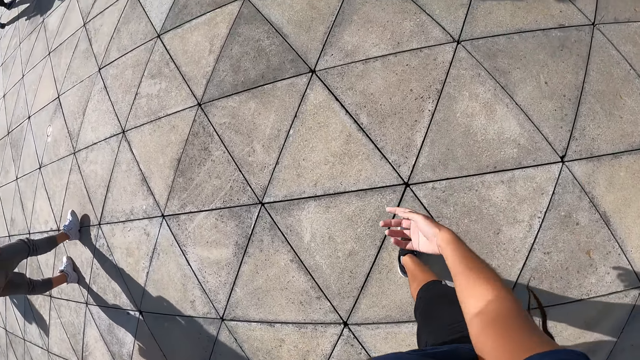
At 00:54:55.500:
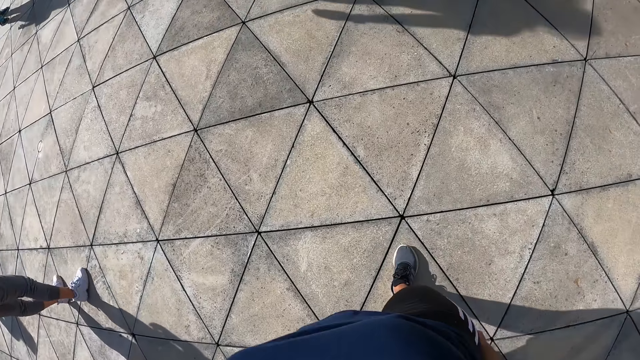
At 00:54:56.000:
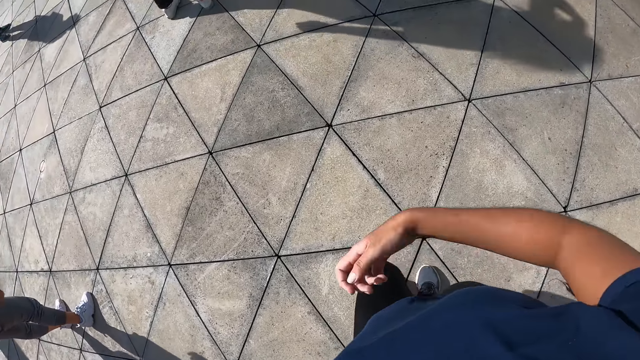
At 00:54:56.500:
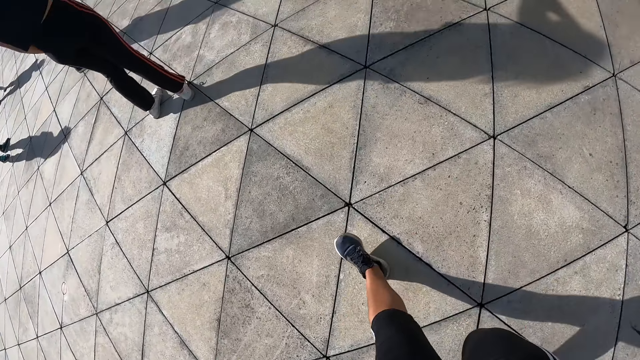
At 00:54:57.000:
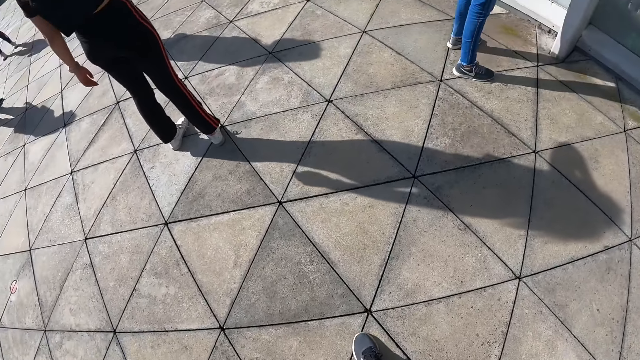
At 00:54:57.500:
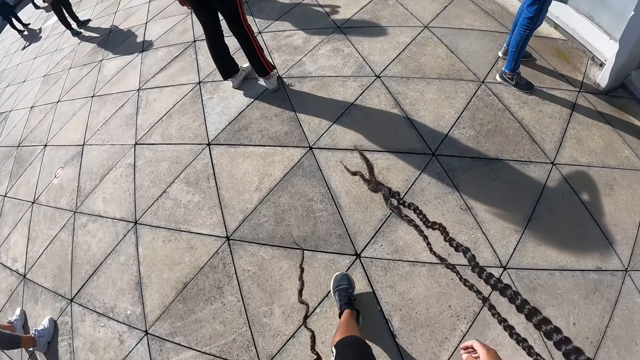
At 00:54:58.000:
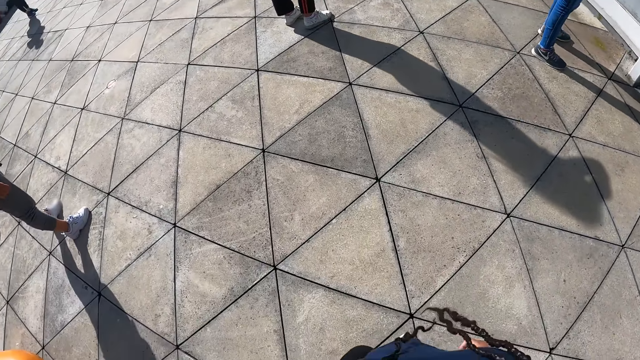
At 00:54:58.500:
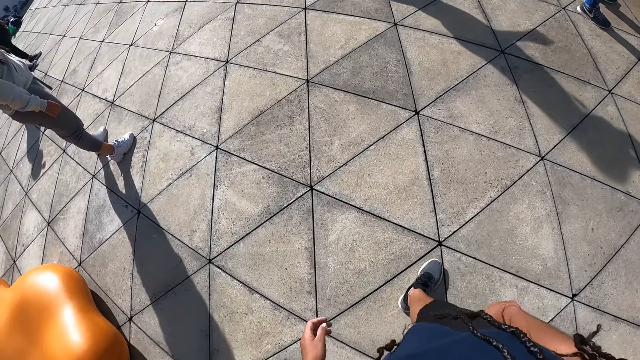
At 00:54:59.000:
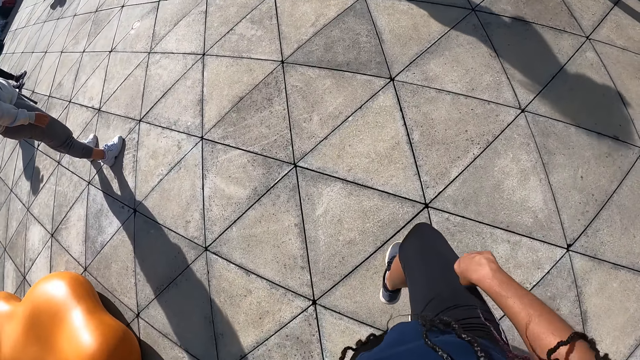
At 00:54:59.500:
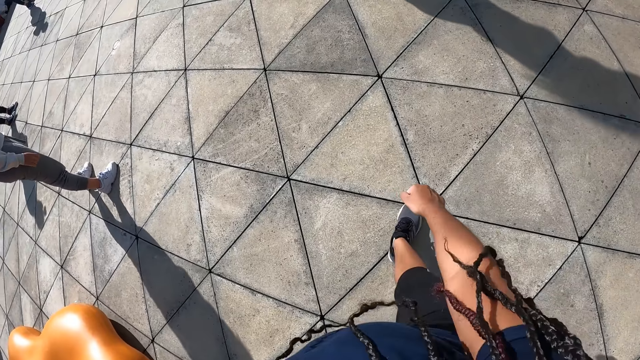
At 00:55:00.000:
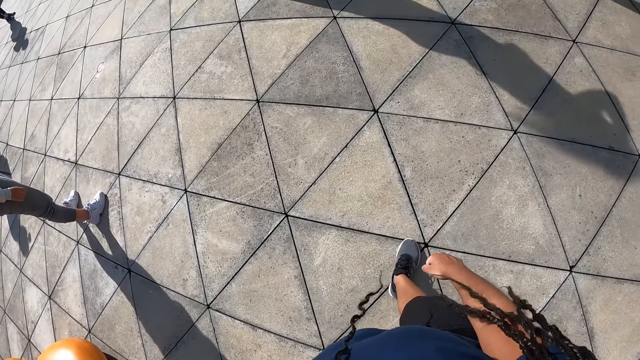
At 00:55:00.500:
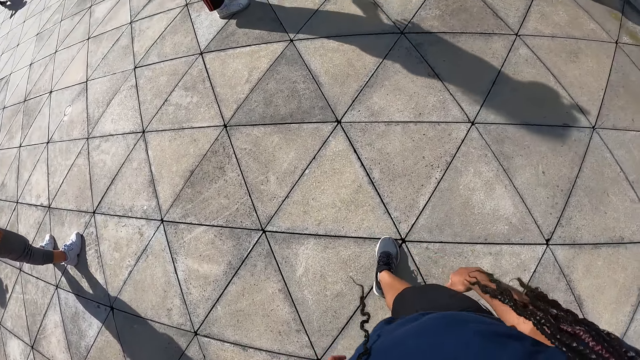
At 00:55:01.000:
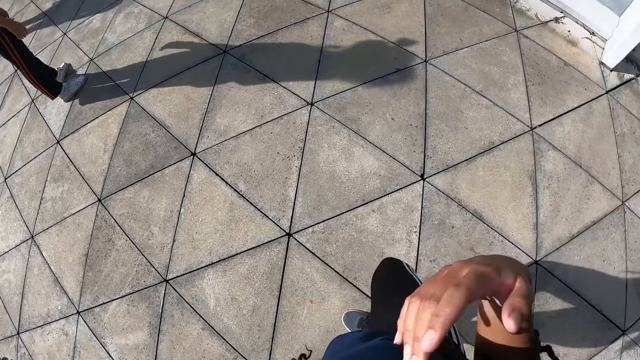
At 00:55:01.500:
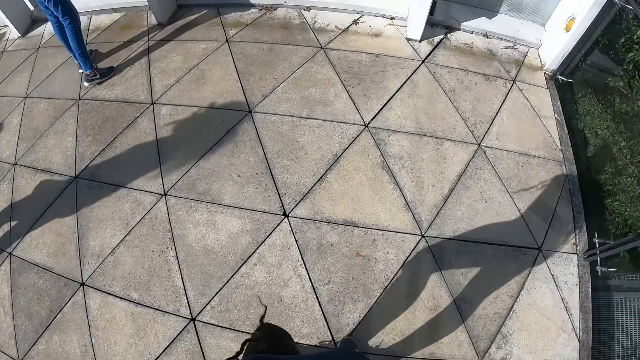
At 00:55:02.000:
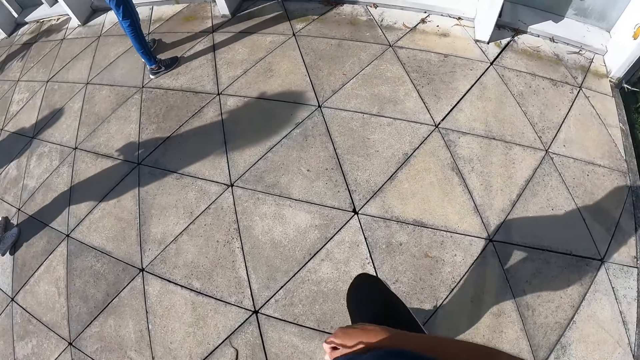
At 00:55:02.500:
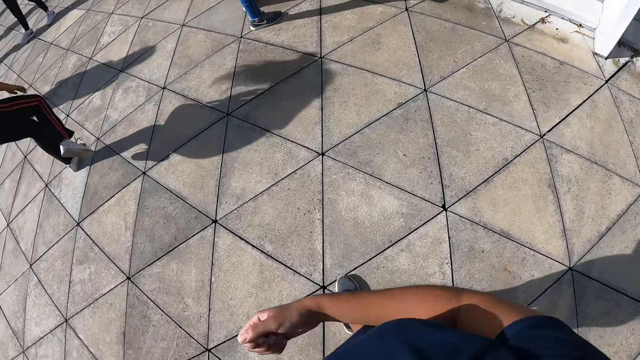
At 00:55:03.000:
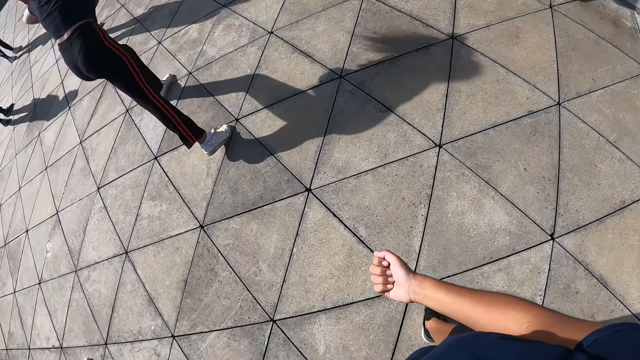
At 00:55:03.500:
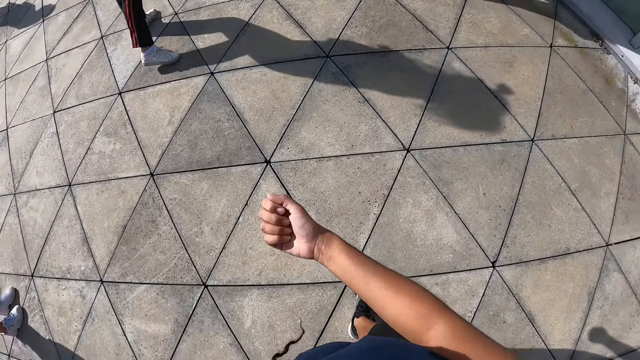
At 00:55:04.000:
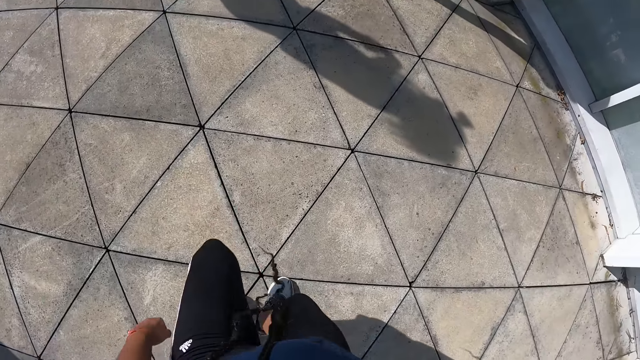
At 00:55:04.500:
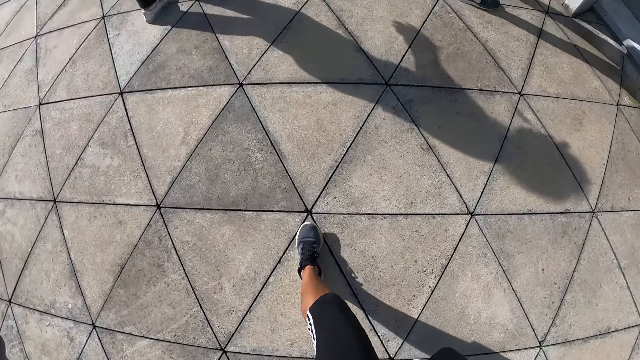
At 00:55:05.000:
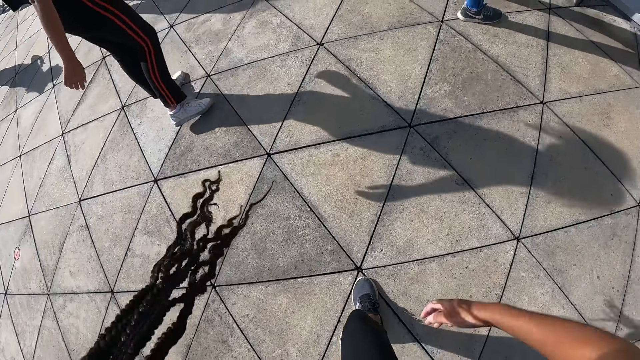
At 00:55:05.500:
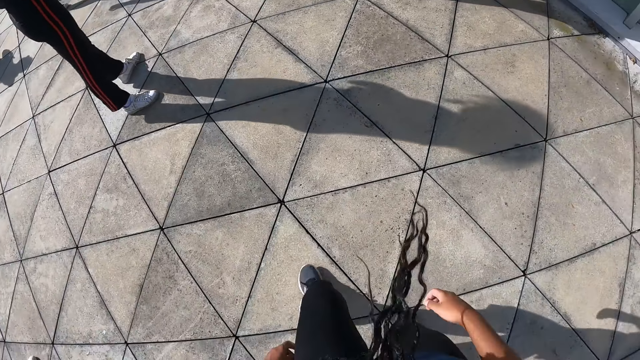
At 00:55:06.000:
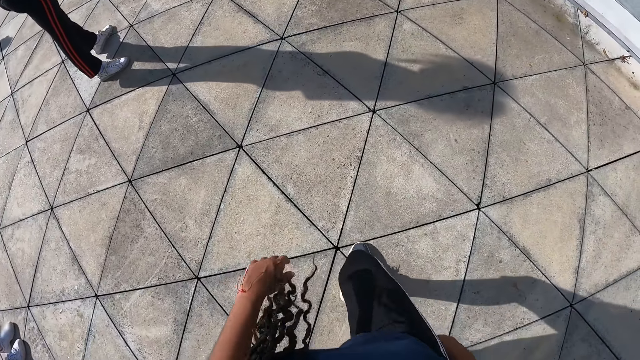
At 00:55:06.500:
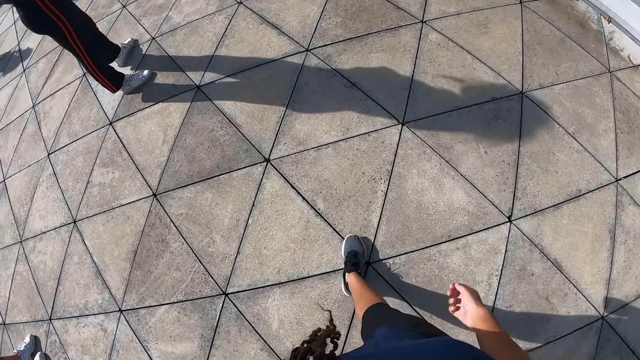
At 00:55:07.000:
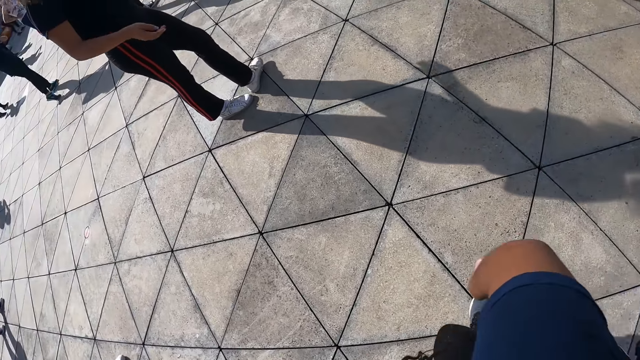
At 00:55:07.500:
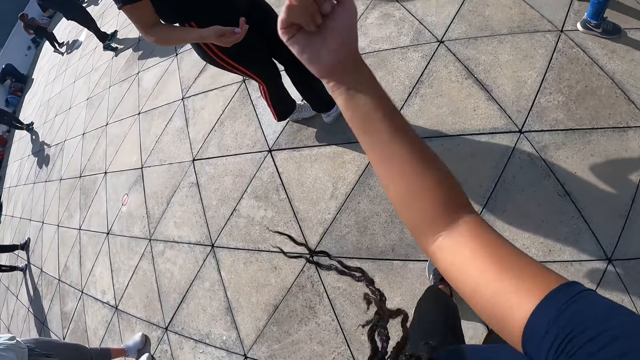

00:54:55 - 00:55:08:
The woman dances in the studio.

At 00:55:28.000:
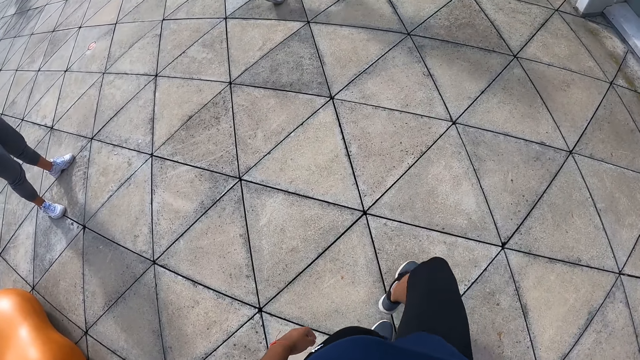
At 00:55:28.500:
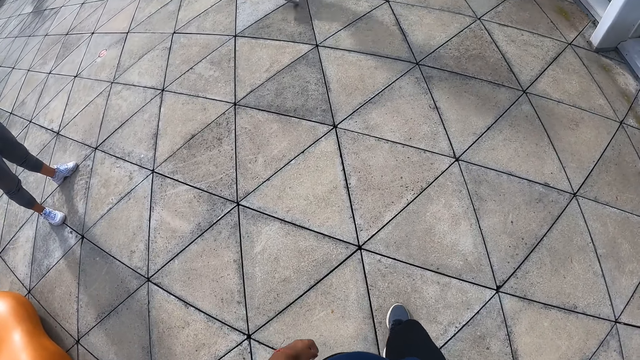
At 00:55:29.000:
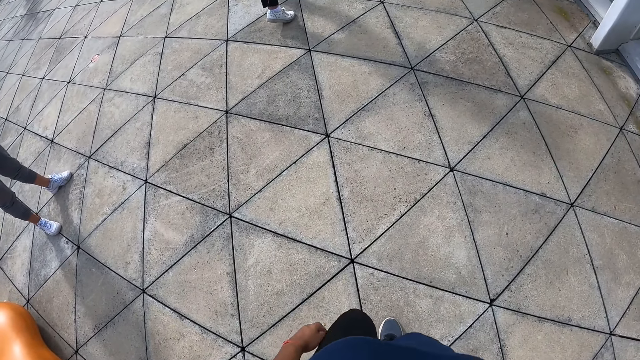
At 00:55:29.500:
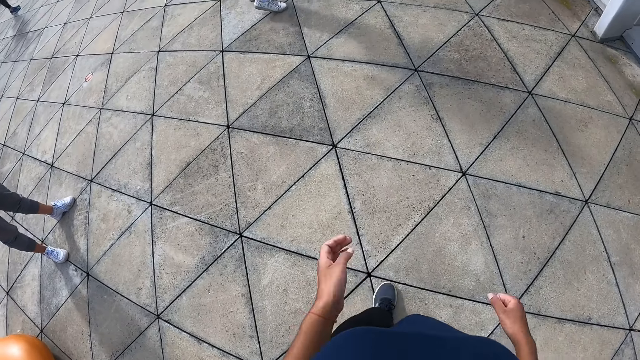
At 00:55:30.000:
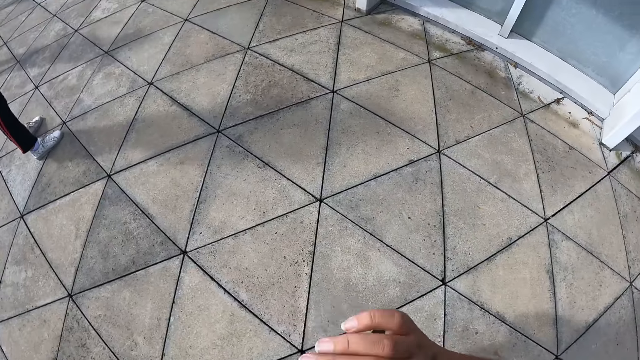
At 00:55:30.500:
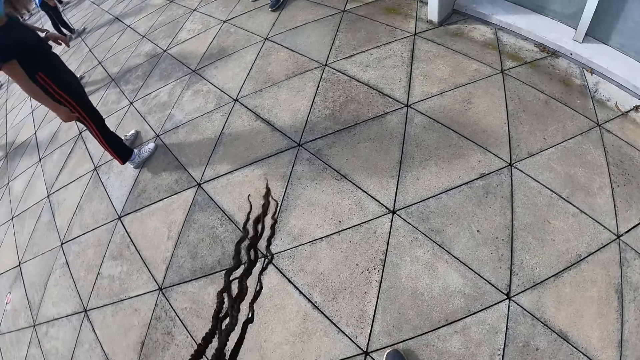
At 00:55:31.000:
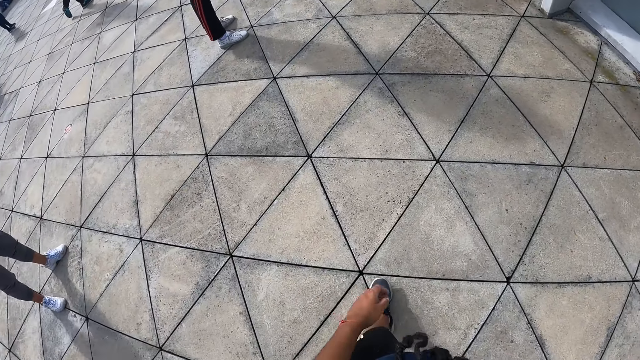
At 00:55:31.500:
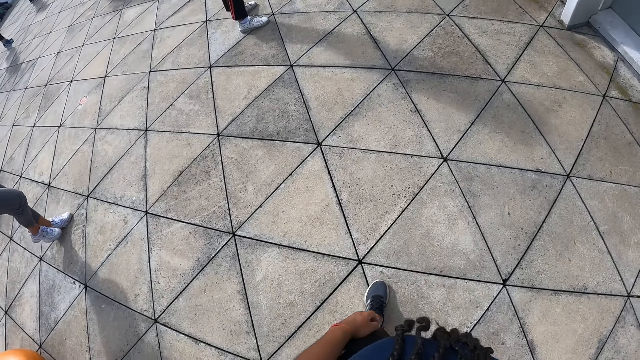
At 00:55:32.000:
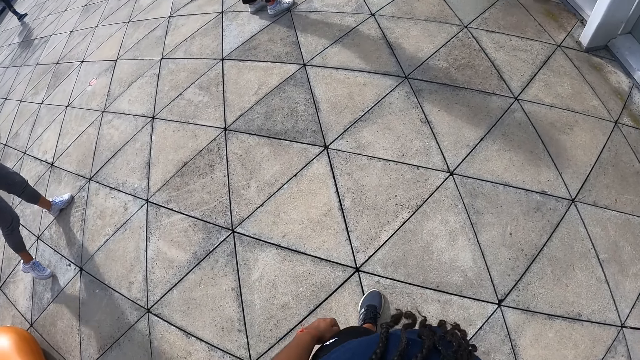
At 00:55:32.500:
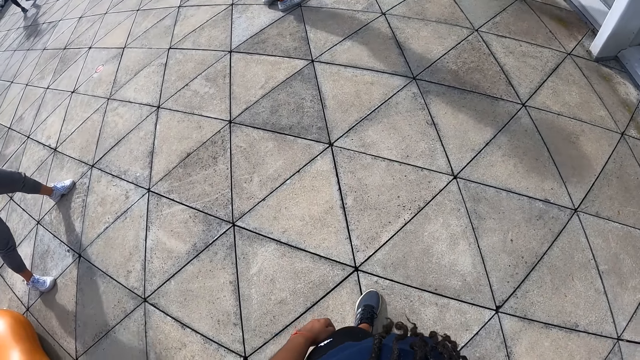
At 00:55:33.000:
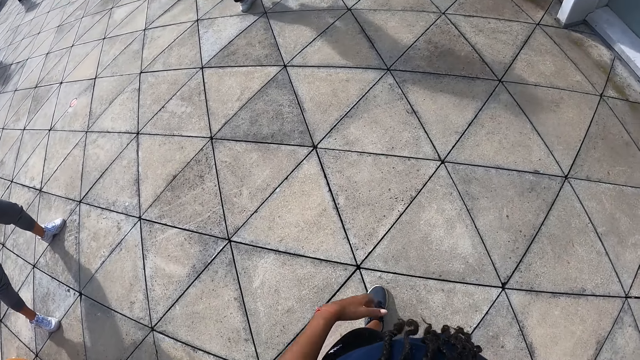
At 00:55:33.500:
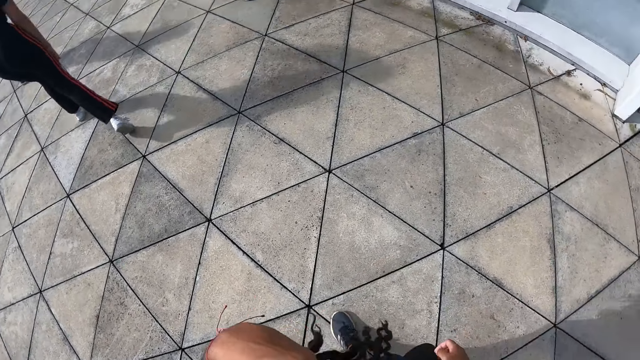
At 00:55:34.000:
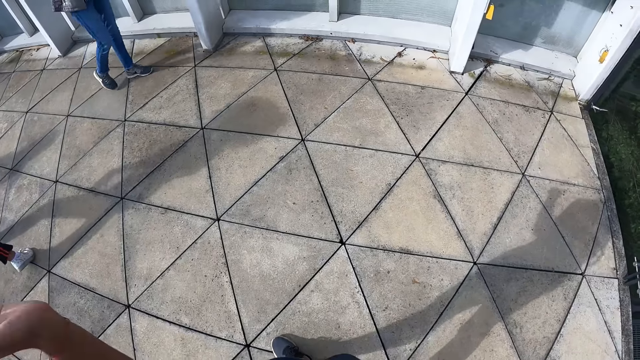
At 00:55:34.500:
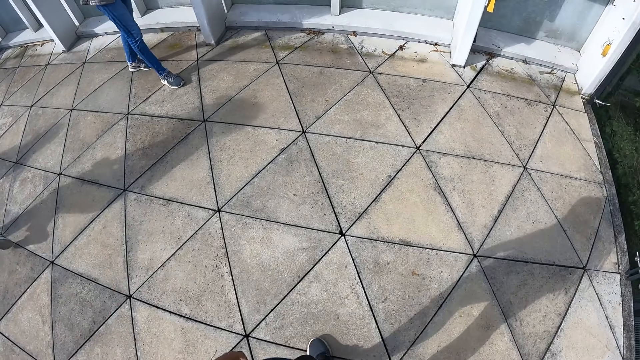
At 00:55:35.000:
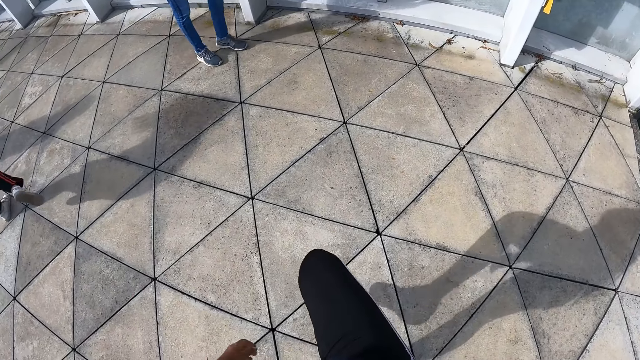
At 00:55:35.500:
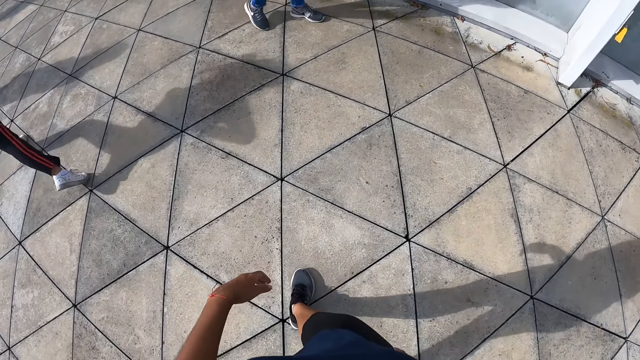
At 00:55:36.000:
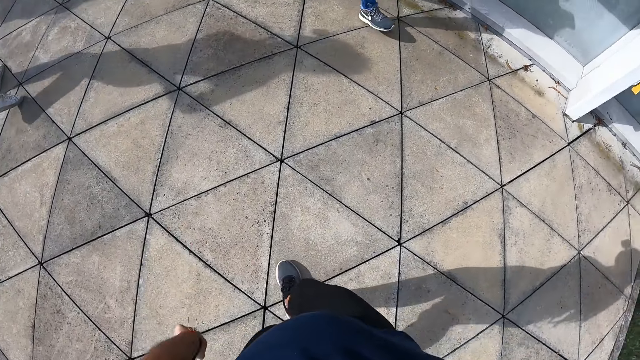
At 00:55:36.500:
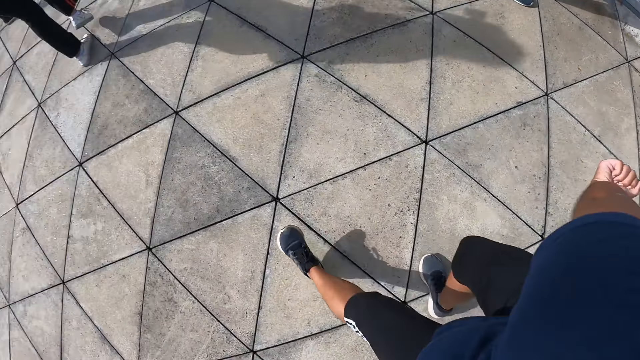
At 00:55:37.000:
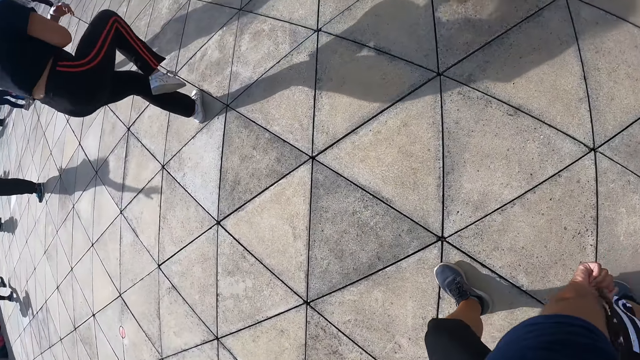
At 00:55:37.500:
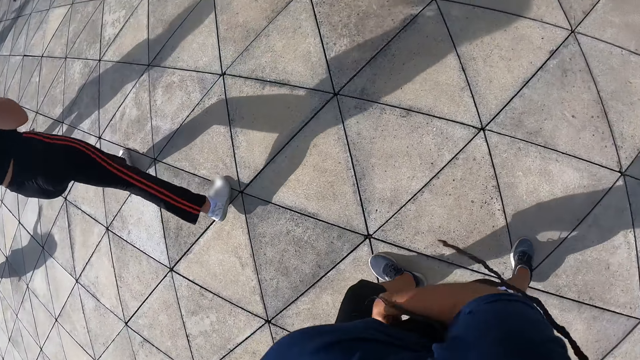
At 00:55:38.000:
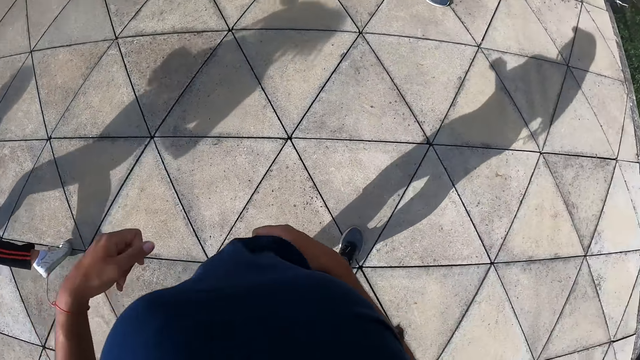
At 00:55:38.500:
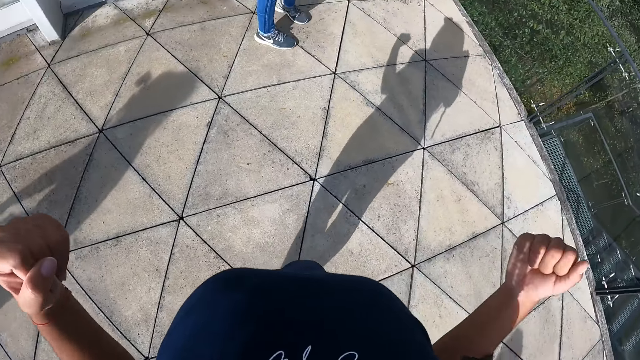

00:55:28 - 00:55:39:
The camera wearer dances in the studio. The woman dances in the studio.
